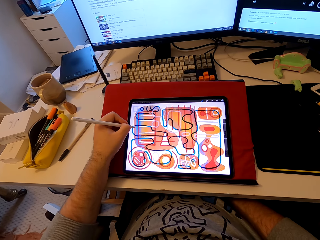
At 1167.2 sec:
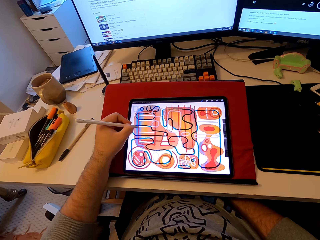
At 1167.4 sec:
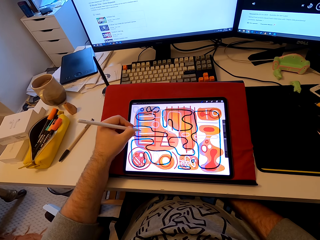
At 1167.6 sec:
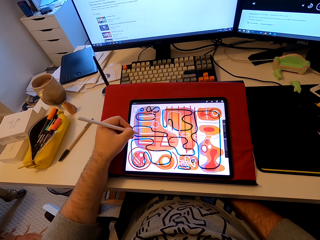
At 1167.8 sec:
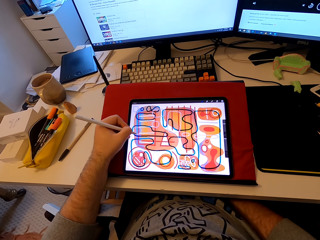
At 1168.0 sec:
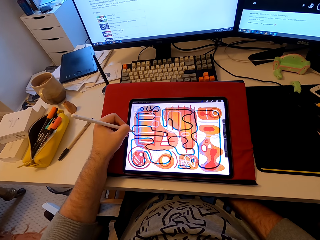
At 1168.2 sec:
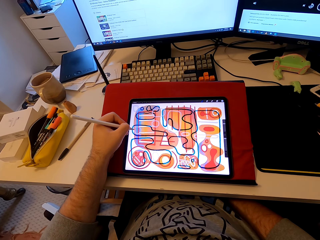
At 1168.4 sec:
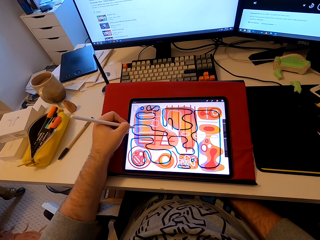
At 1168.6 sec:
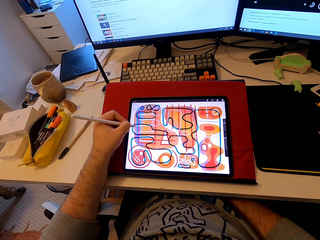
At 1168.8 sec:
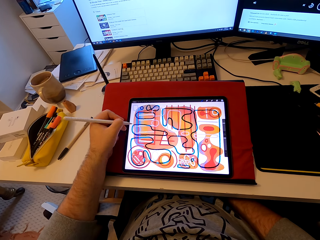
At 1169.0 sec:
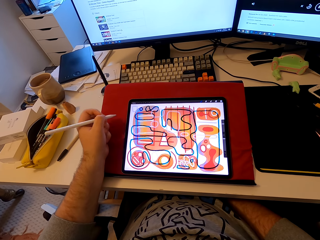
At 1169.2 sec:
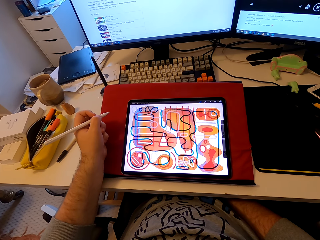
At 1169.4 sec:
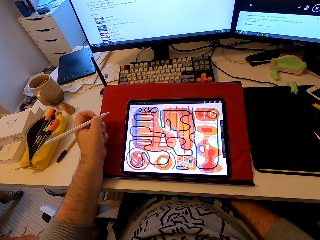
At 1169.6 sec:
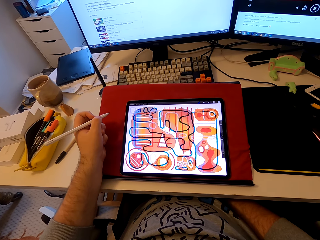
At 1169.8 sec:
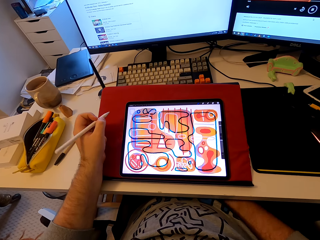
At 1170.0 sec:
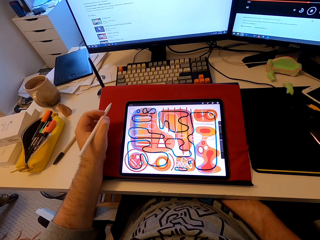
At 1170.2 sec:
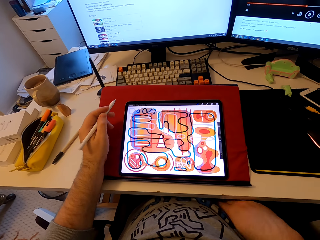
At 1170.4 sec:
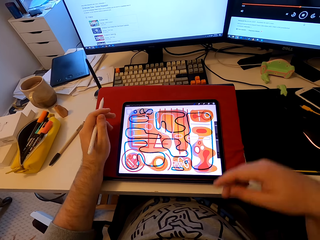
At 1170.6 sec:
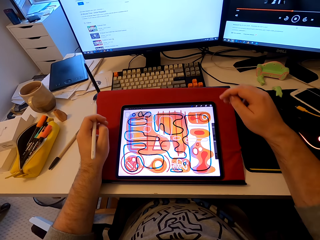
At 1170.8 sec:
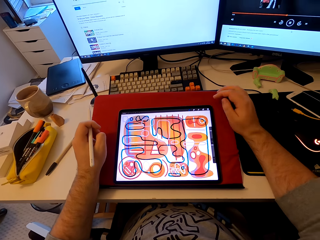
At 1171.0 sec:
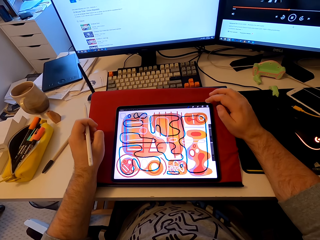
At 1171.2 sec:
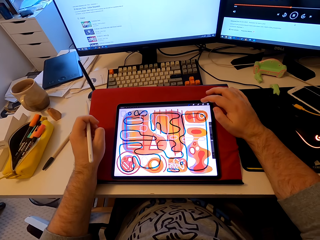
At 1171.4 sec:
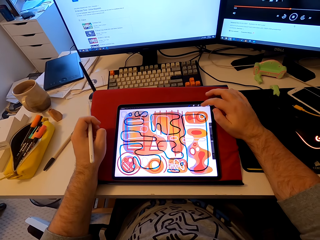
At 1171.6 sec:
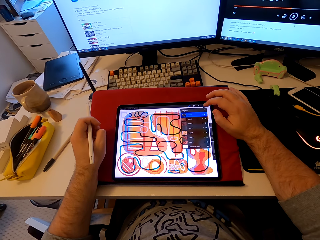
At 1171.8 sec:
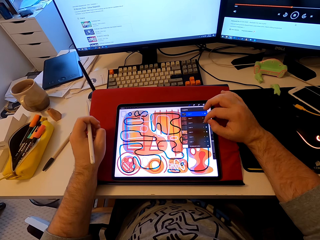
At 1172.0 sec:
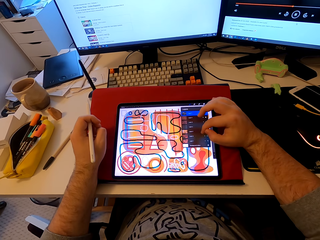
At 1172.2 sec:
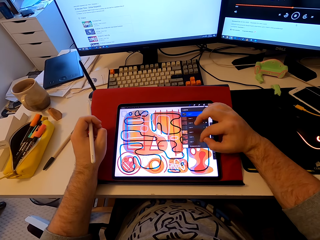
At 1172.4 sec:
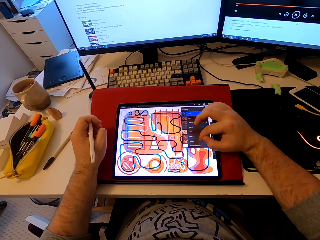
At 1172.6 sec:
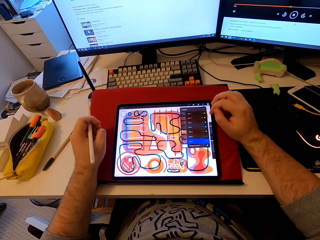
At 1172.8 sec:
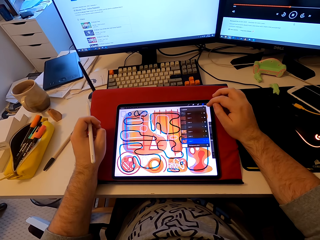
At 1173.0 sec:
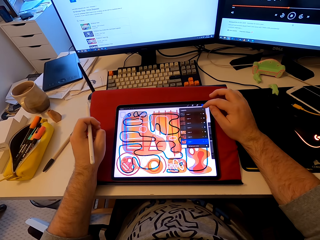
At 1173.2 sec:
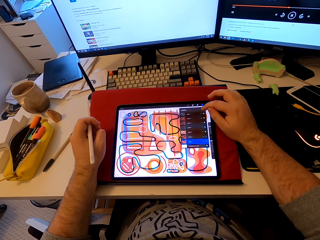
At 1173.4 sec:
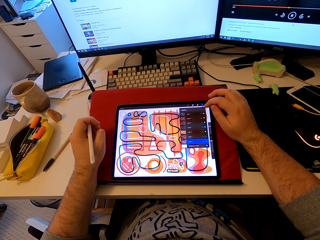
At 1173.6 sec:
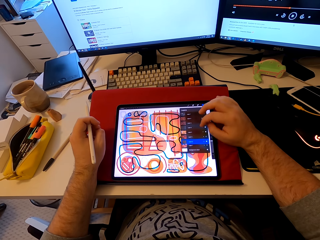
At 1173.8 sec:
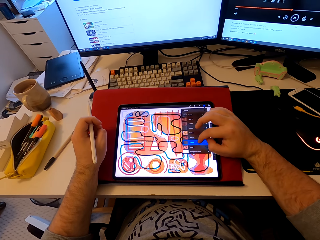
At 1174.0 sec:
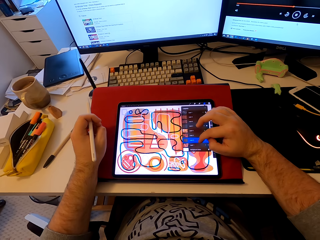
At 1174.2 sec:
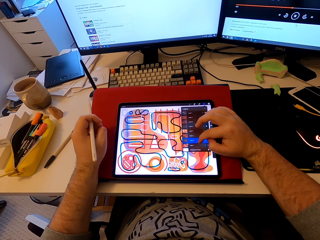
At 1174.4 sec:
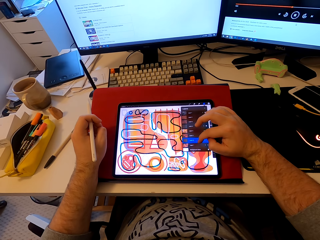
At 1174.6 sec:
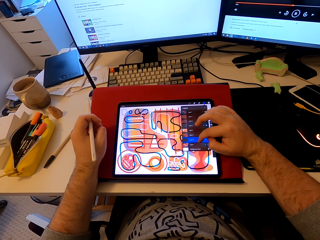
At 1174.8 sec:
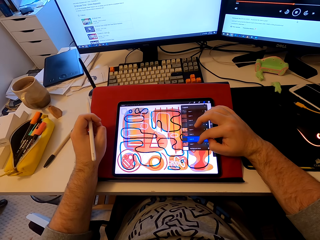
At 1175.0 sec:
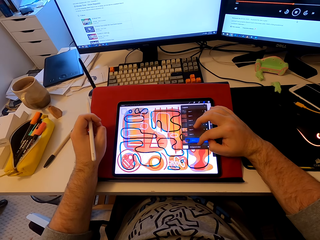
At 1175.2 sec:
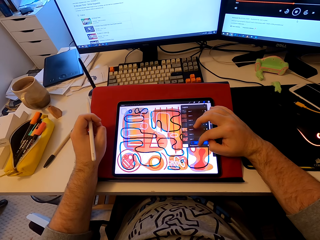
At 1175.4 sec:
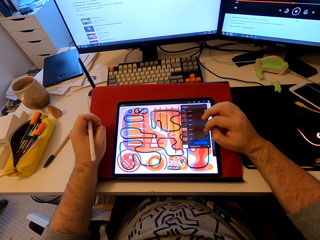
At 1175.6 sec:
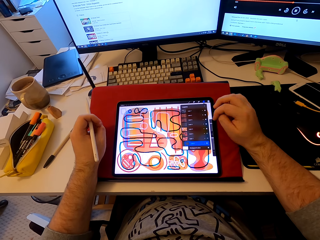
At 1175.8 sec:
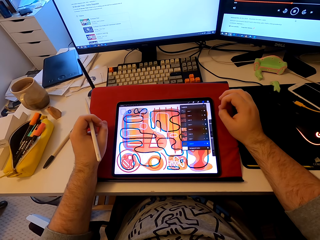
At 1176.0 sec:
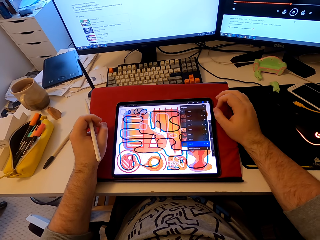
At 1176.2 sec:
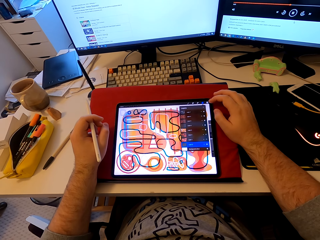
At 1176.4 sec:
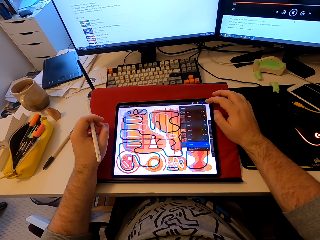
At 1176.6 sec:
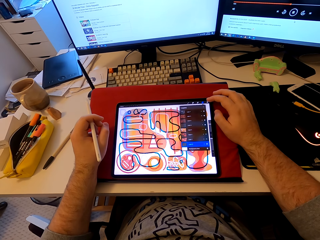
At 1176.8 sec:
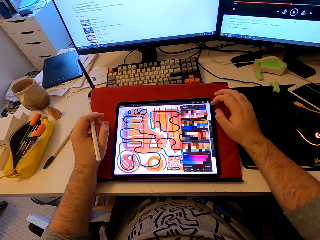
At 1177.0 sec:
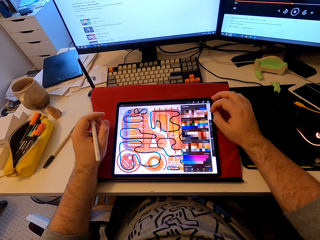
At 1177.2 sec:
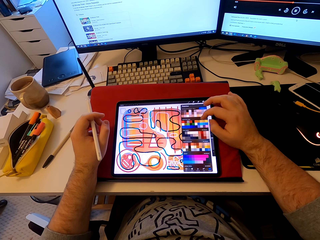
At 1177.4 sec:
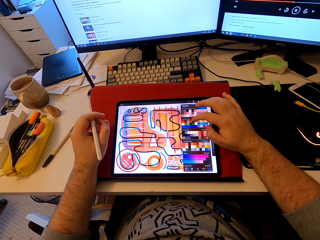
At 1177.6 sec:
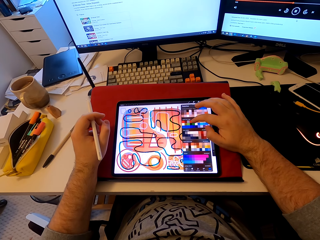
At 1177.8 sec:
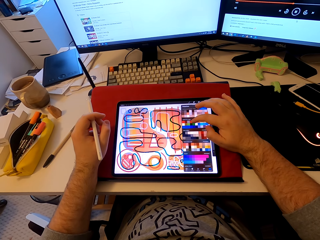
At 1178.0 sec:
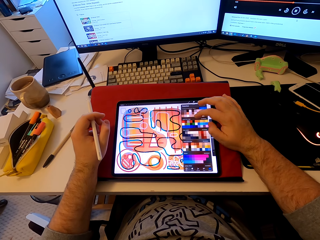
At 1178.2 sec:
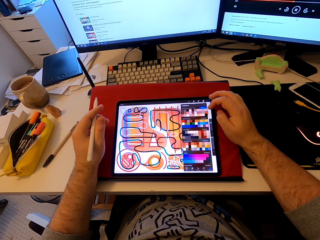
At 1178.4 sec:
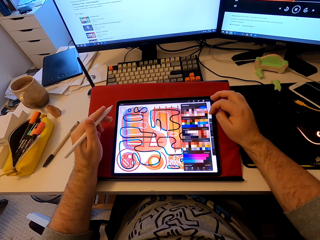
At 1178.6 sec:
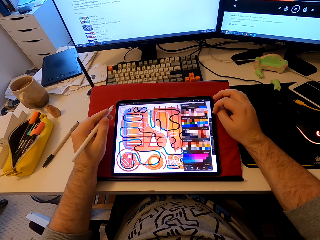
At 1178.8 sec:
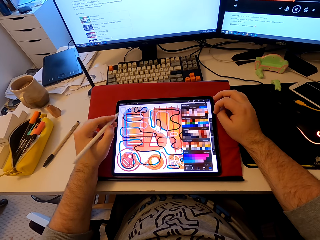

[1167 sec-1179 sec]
The camera wearer draws a pattern on a tablet computer with a stylus pen. He stares at the tablet. He scrolls the tablet with his finger. He operates the tablet.

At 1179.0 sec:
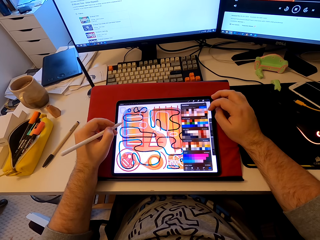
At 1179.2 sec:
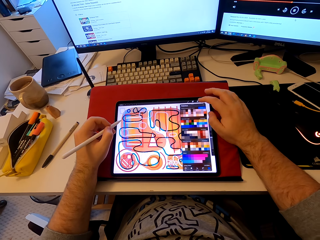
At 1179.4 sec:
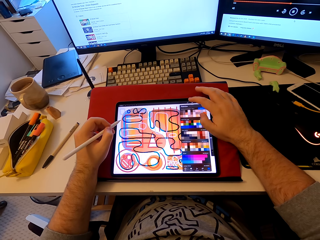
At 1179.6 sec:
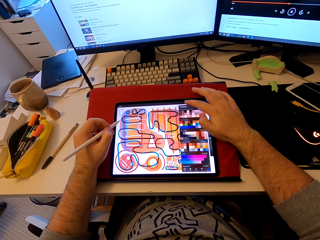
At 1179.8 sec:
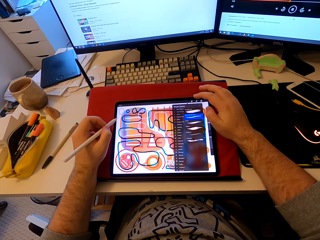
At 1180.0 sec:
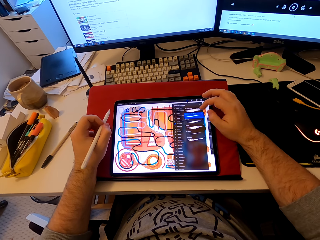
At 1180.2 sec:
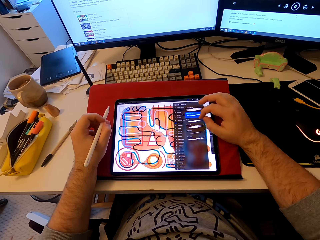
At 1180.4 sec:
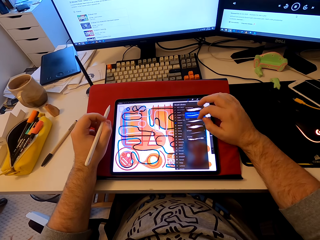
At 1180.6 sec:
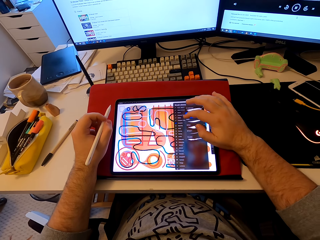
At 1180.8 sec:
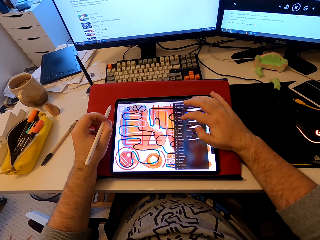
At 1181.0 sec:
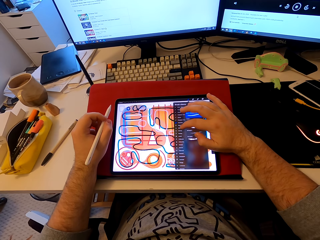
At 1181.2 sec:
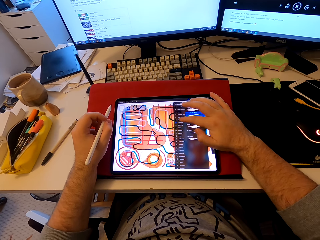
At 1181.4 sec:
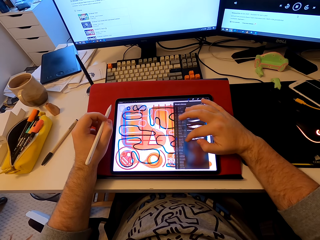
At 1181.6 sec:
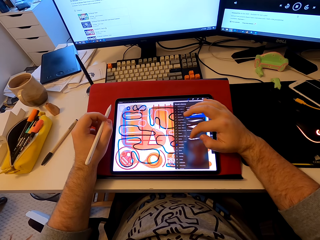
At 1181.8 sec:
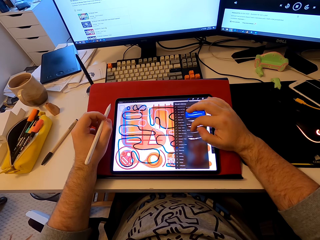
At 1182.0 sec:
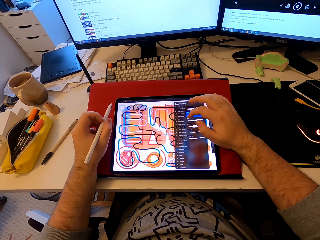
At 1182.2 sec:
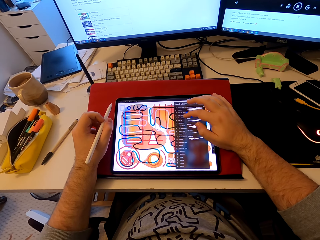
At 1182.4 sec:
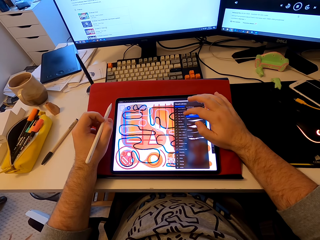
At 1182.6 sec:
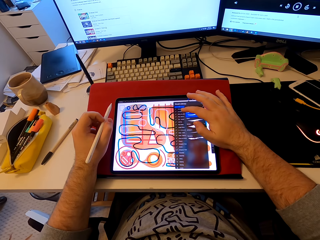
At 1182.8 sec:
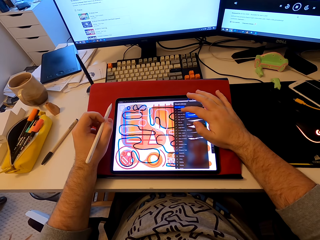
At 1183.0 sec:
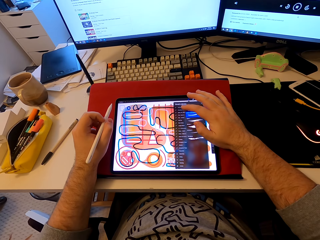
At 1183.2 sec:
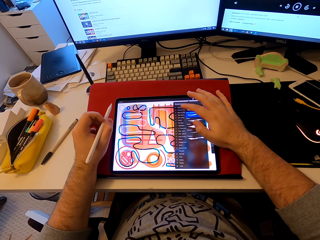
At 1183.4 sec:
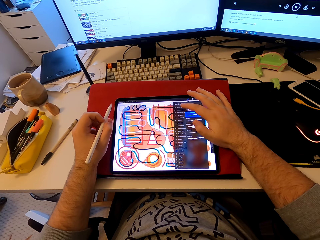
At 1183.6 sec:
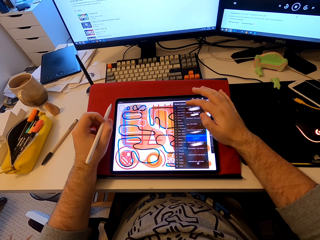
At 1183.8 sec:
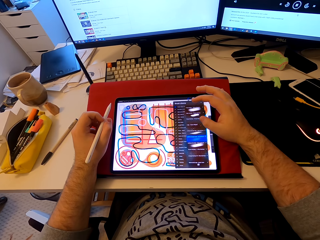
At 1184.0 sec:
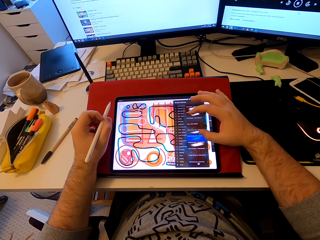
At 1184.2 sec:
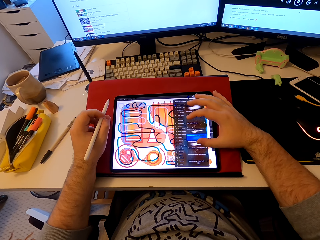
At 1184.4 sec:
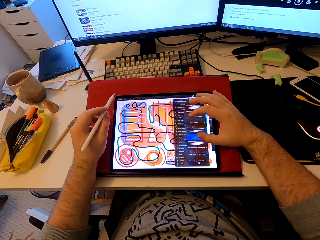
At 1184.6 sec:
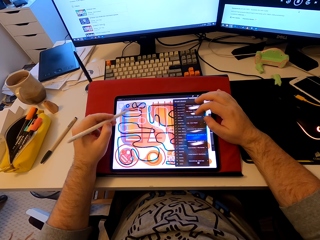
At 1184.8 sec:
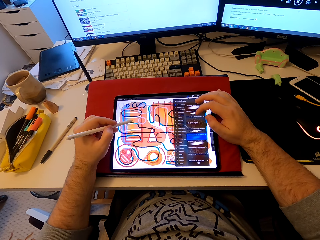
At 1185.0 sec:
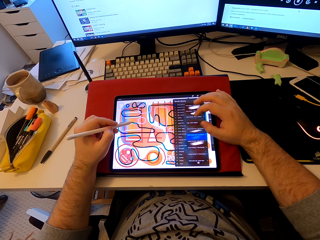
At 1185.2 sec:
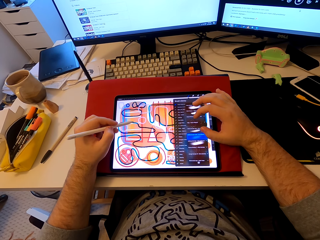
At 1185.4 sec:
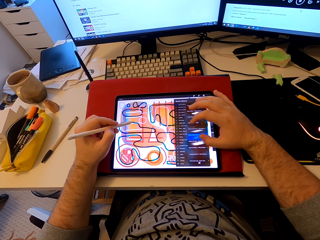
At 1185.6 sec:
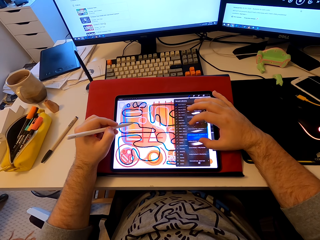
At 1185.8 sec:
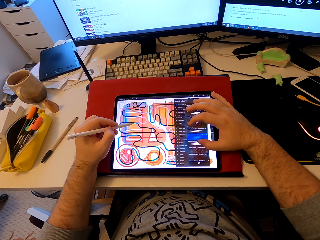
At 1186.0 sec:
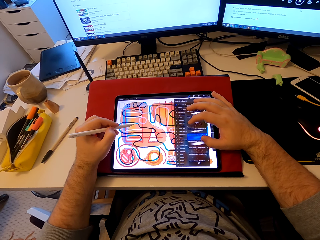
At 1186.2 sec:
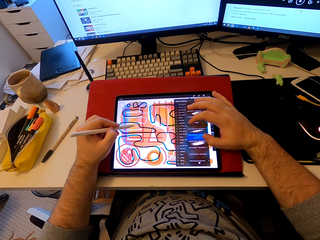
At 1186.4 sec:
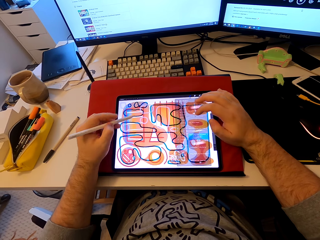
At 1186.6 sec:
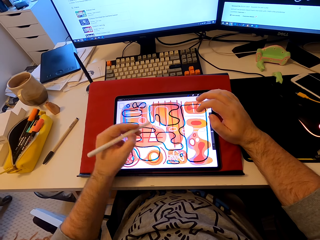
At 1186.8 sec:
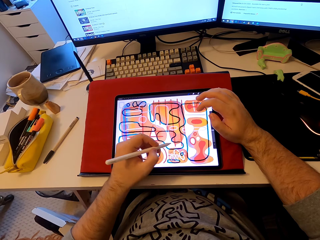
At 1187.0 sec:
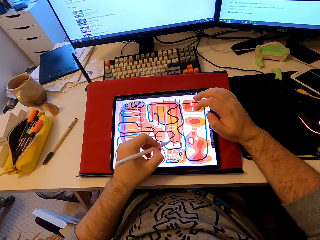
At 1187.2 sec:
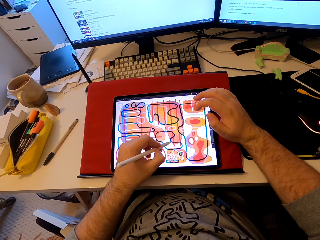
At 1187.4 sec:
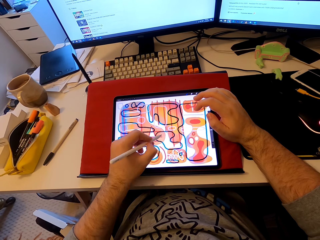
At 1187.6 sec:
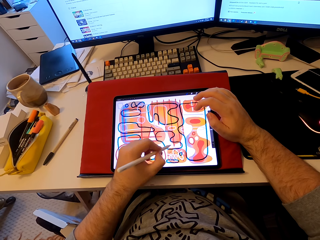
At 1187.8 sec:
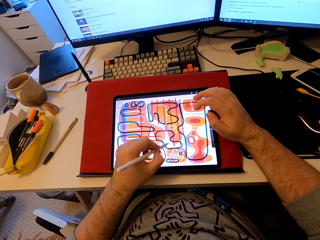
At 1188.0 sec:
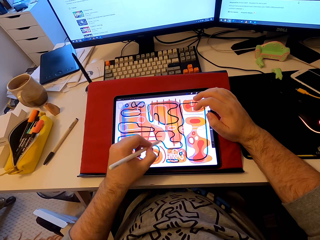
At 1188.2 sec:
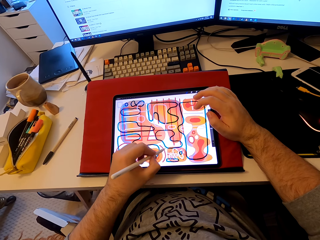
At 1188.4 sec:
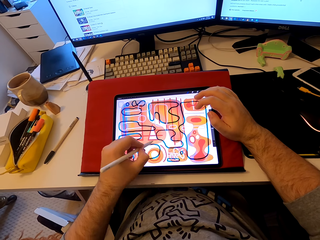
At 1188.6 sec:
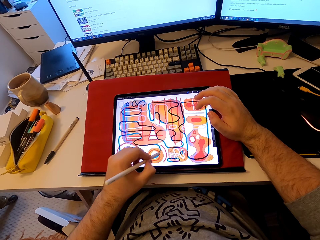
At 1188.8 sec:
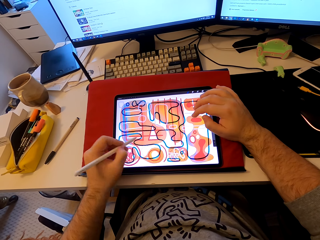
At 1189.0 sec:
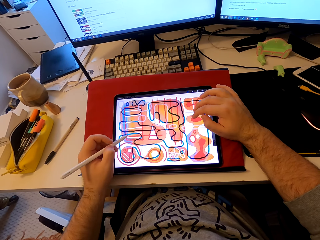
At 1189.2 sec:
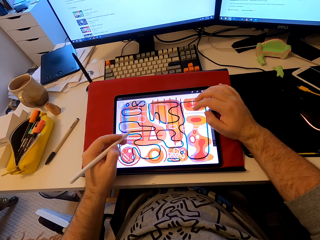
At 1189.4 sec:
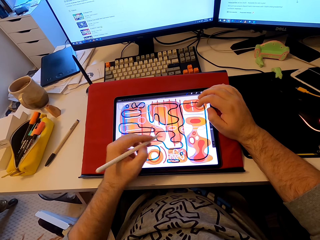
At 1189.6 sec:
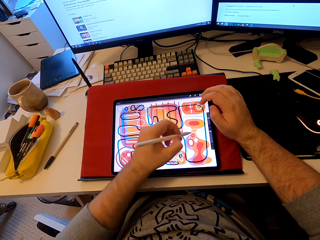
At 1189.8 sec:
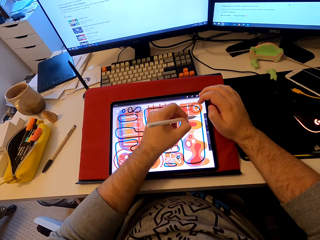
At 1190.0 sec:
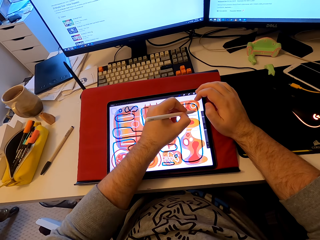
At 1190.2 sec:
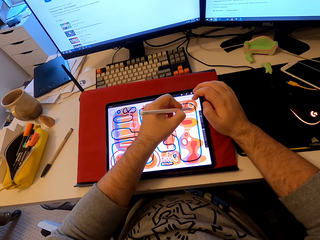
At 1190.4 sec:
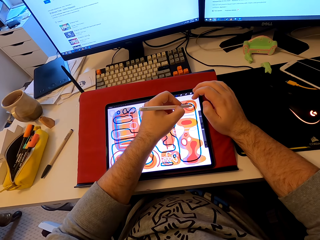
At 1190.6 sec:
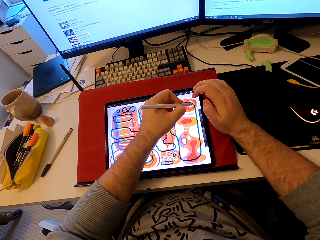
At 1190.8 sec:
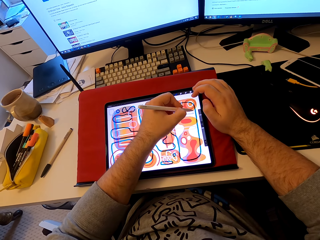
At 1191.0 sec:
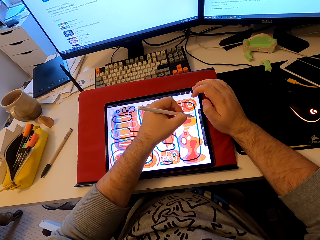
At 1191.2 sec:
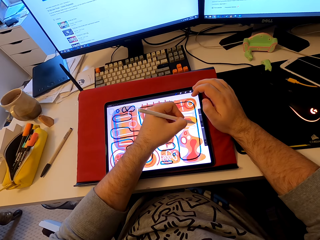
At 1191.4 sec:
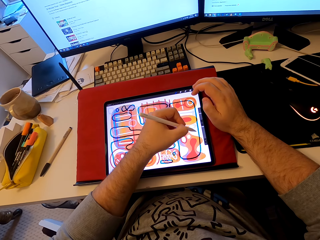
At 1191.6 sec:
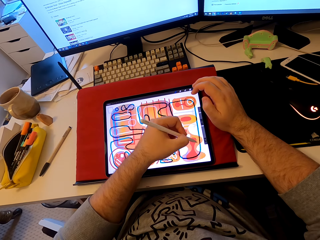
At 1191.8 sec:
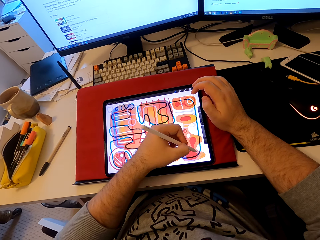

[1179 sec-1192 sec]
The camera wearer draws a pattern on the tablet with a stylus pen.
